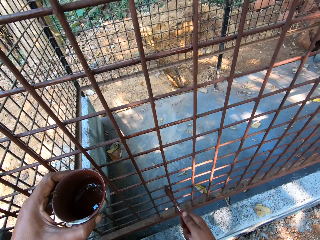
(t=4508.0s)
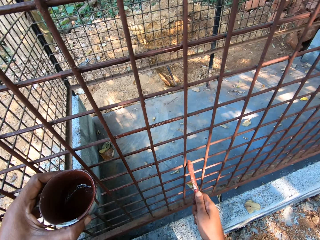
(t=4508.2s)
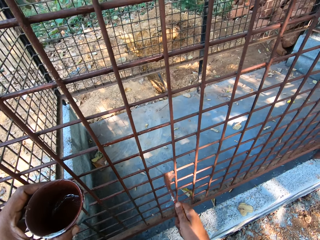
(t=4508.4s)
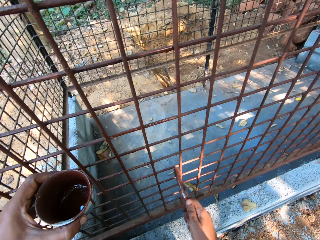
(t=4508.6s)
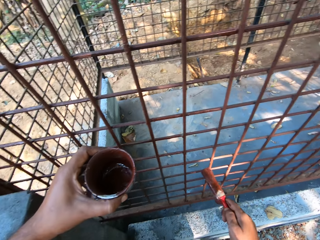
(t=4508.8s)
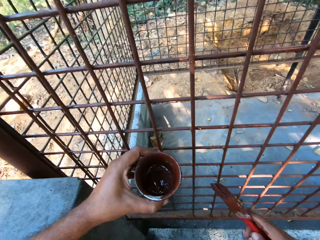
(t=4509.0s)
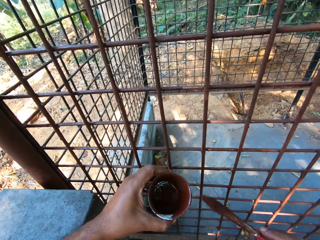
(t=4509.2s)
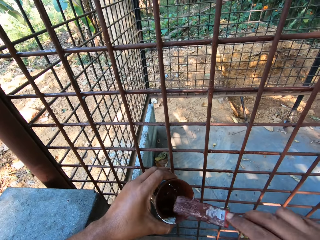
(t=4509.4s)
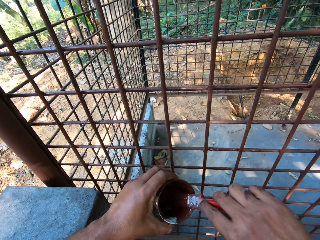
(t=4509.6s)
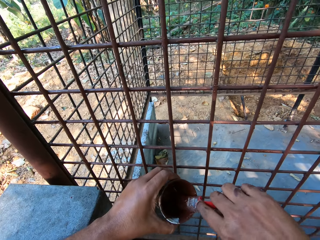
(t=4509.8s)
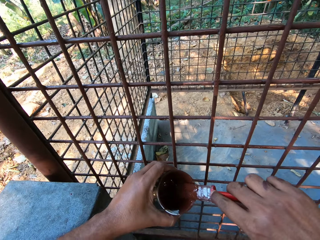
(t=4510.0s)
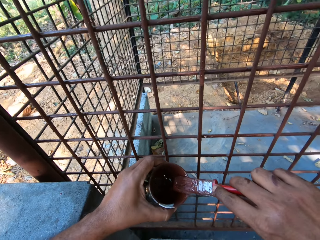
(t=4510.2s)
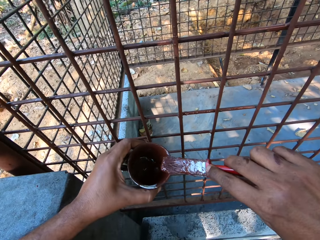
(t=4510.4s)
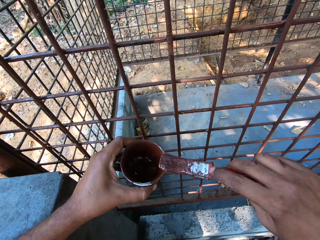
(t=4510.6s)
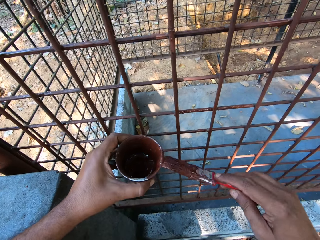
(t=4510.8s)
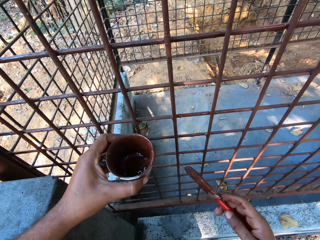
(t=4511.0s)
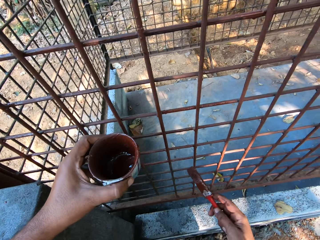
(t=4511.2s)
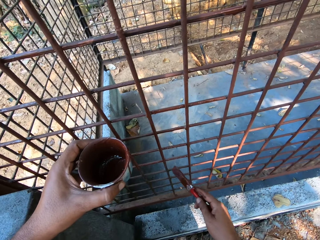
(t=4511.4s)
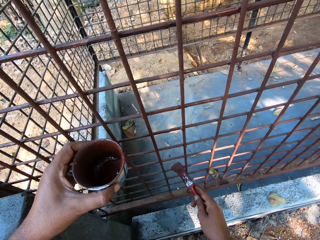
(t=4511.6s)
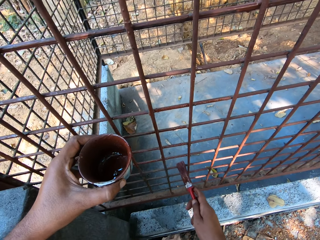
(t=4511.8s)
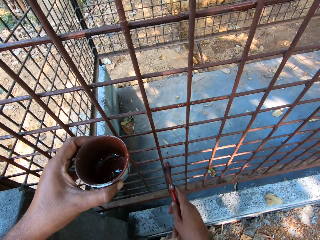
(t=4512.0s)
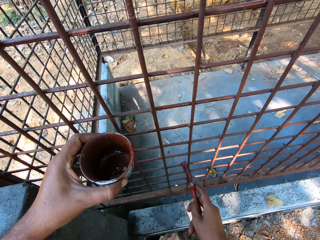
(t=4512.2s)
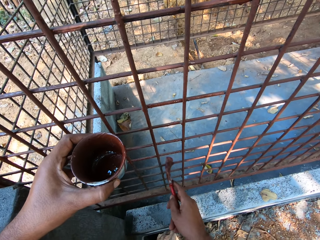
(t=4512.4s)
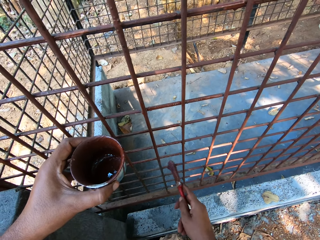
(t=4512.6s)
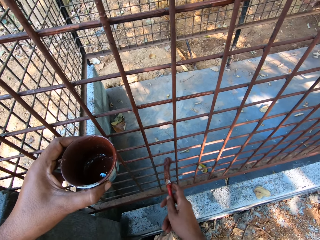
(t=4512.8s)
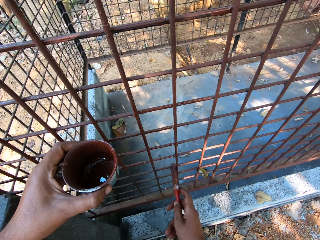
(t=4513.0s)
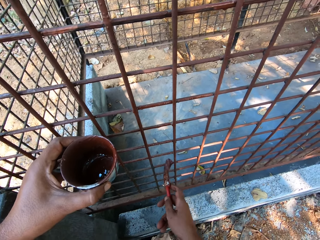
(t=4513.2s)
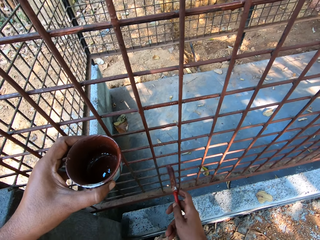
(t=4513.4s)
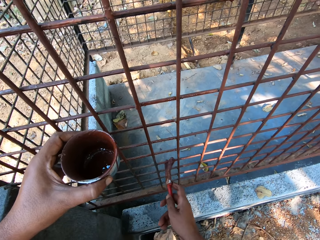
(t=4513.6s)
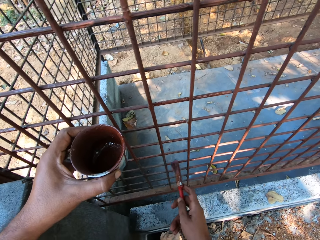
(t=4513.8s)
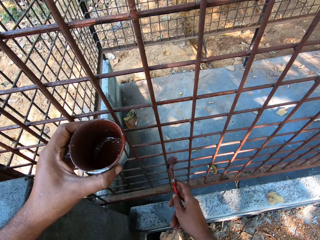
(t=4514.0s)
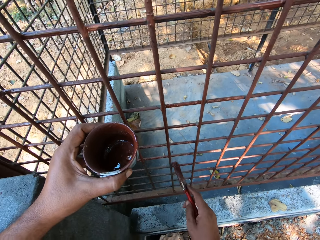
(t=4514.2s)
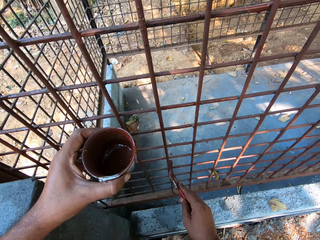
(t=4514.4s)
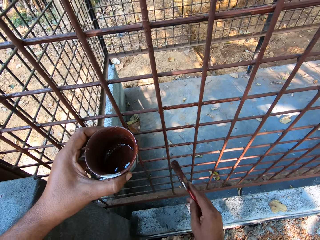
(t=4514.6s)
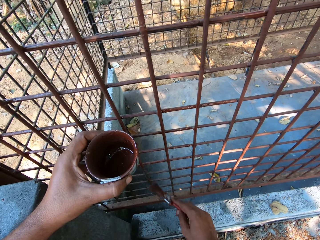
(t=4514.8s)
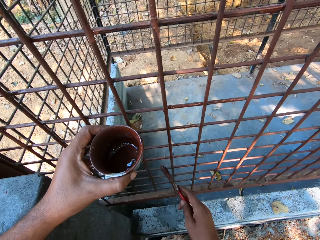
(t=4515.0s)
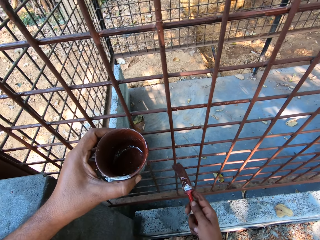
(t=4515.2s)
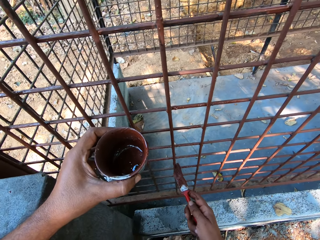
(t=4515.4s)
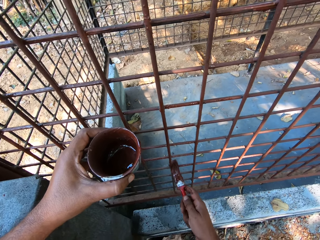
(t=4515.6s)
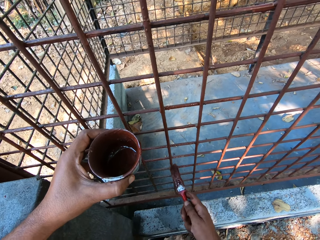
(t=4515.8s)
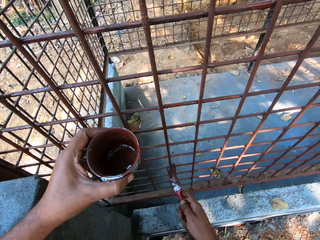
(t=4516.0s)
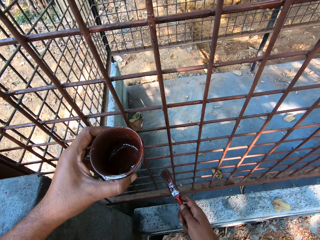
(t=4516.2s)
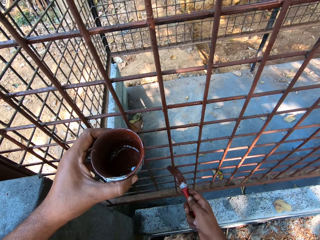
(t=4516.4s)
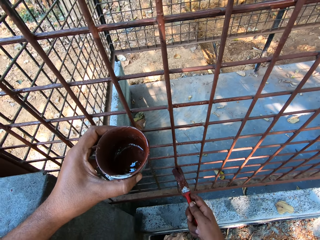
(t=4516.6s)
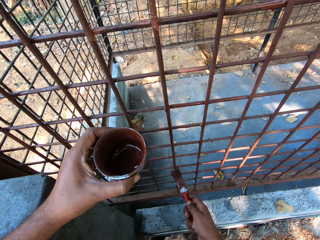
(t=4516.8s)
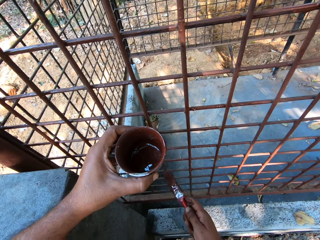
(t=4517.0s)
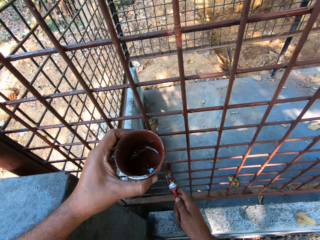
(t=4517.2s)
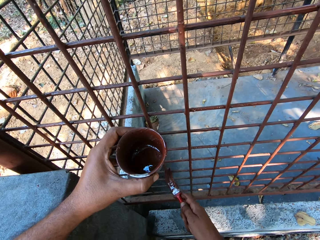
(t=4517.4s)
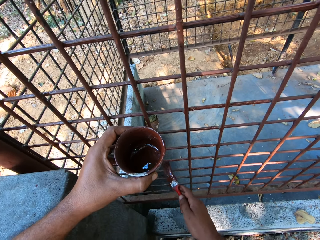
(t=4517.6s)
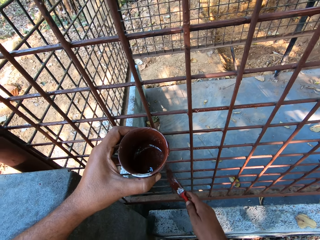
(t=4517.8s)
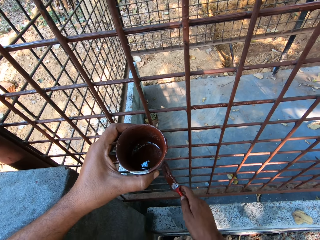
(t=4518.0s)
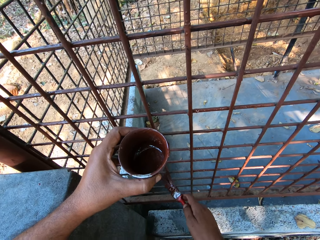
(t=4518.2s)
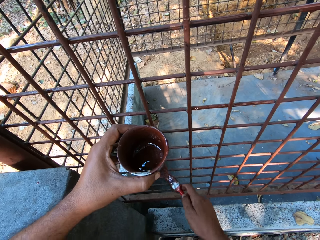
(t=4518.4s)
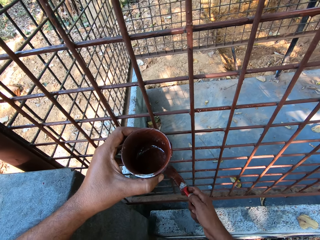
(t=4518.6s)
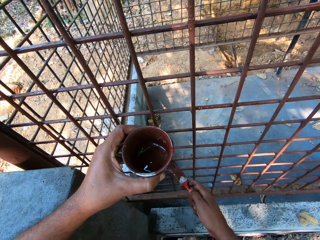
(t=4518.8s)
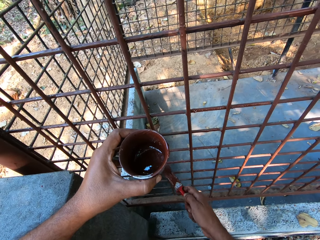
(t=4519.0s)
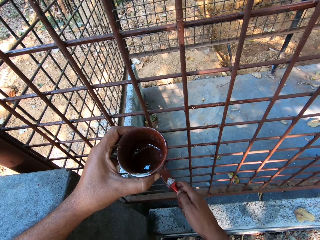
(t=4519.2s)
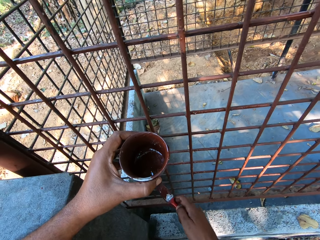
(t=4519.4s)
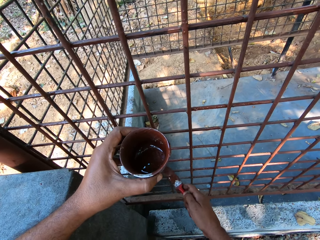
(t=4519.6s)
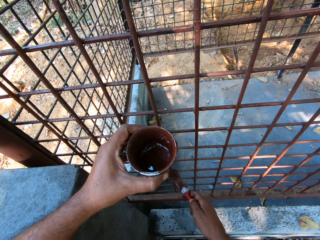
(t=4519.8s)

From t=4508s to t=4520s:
The camera wearer dips the paintbrush into the can in his left hand with his right hand. He paints the cage with the paintbrush in his right hand.

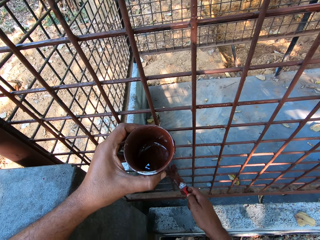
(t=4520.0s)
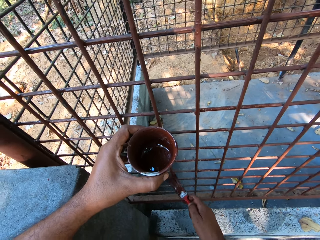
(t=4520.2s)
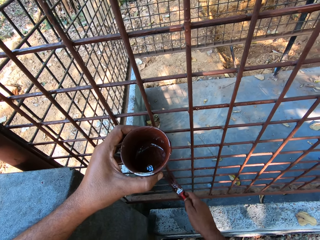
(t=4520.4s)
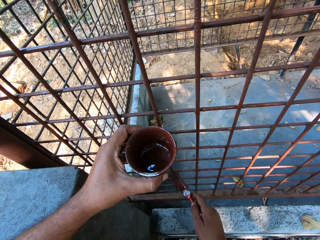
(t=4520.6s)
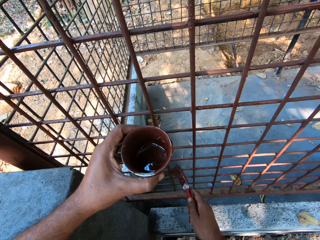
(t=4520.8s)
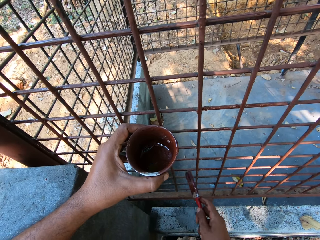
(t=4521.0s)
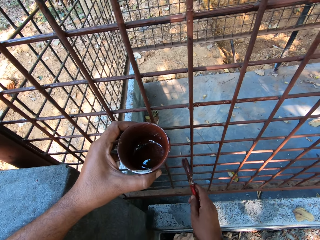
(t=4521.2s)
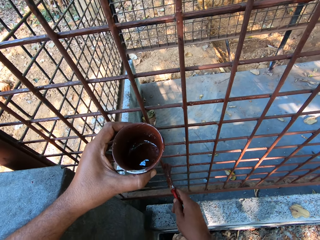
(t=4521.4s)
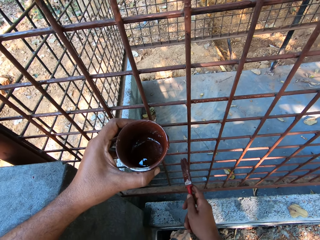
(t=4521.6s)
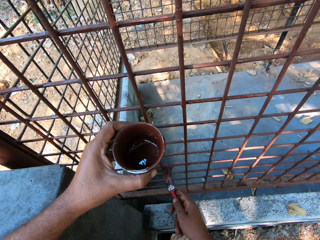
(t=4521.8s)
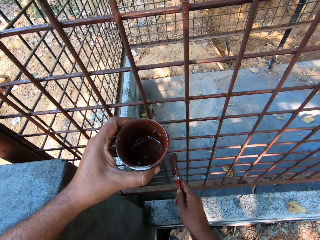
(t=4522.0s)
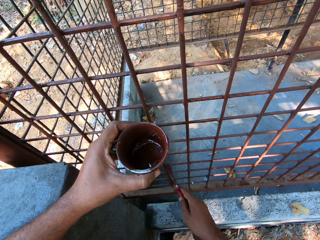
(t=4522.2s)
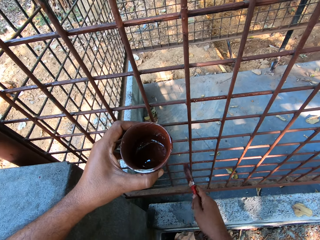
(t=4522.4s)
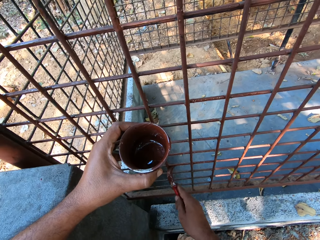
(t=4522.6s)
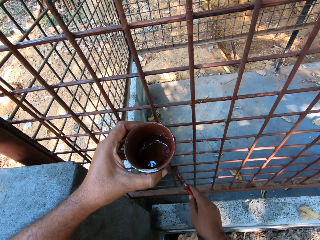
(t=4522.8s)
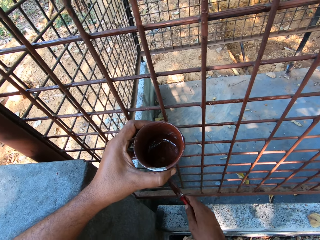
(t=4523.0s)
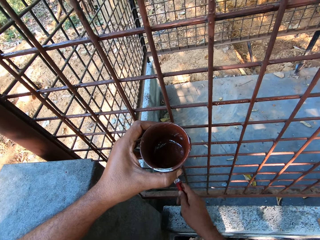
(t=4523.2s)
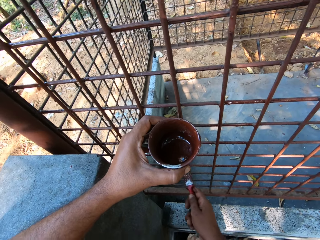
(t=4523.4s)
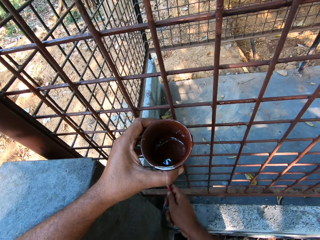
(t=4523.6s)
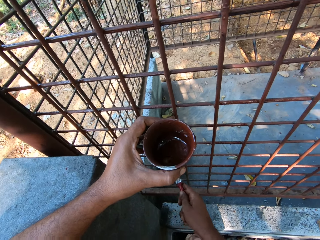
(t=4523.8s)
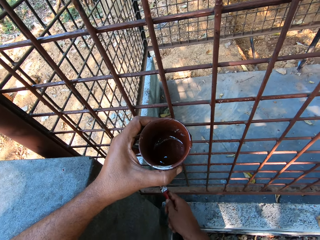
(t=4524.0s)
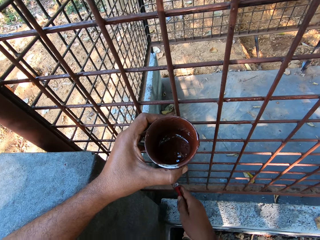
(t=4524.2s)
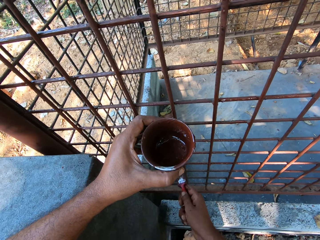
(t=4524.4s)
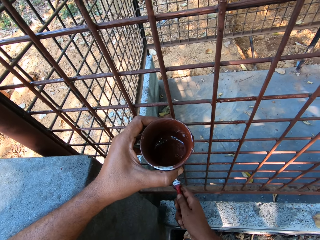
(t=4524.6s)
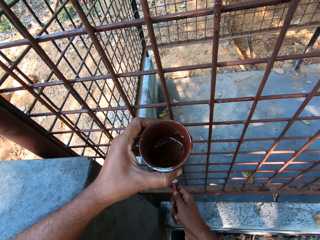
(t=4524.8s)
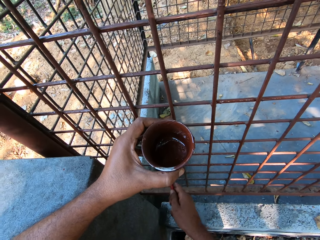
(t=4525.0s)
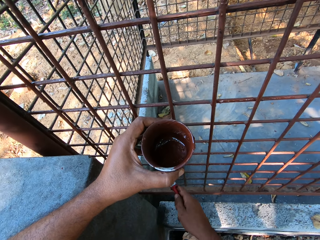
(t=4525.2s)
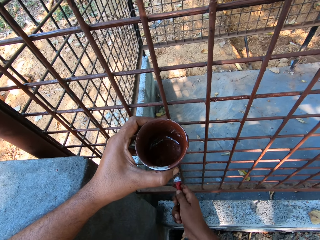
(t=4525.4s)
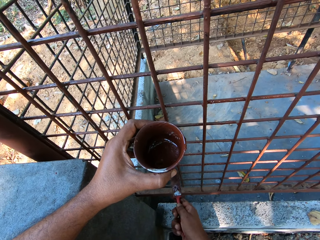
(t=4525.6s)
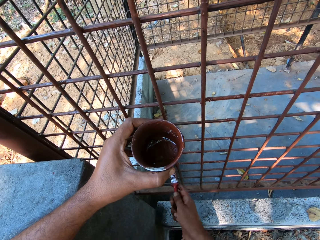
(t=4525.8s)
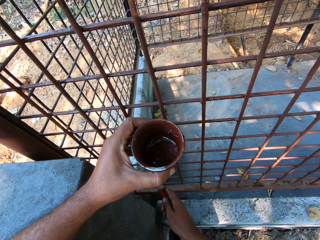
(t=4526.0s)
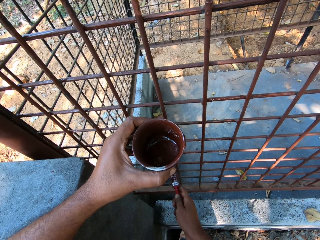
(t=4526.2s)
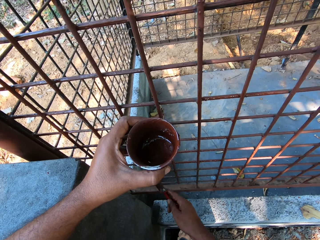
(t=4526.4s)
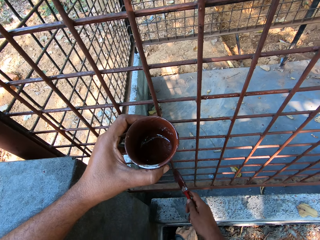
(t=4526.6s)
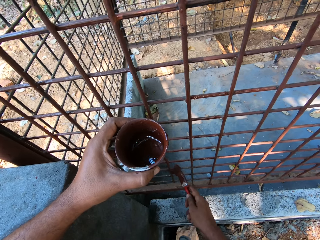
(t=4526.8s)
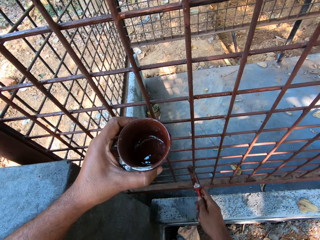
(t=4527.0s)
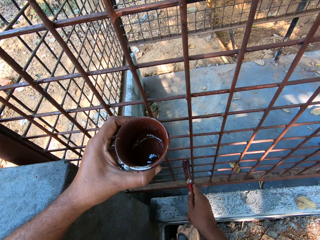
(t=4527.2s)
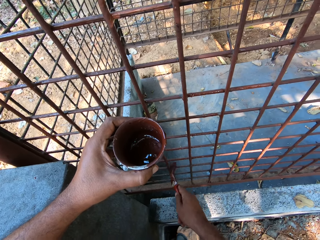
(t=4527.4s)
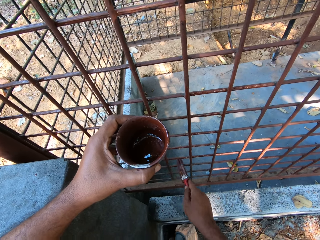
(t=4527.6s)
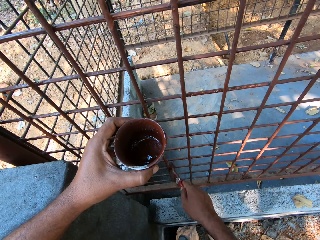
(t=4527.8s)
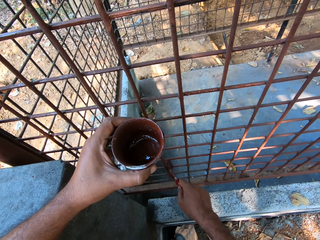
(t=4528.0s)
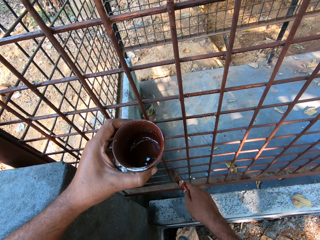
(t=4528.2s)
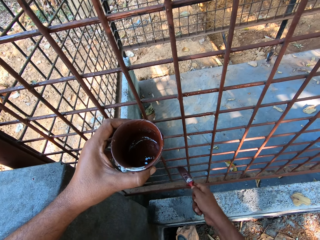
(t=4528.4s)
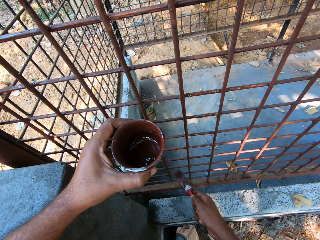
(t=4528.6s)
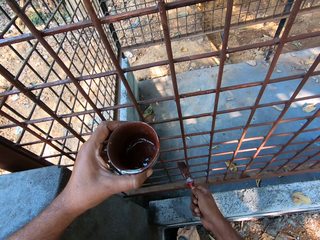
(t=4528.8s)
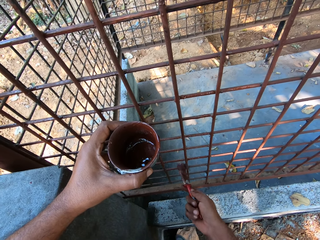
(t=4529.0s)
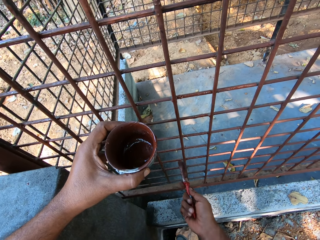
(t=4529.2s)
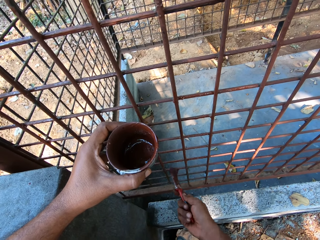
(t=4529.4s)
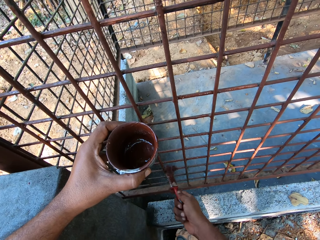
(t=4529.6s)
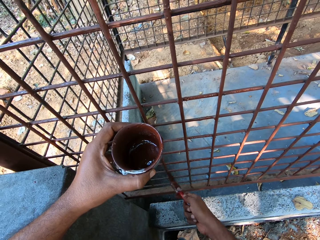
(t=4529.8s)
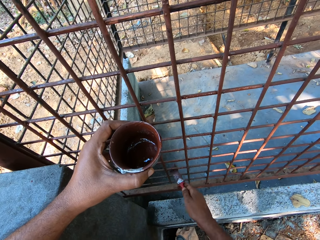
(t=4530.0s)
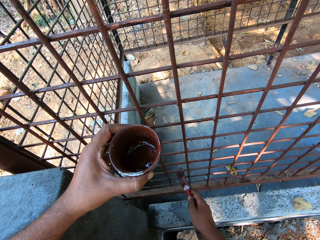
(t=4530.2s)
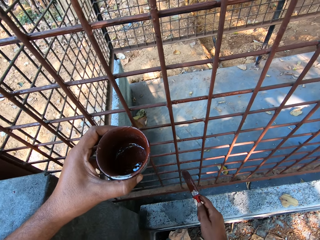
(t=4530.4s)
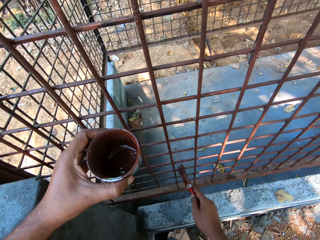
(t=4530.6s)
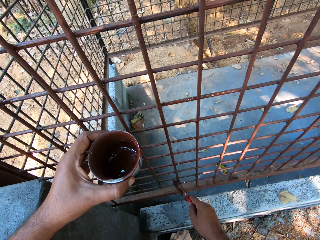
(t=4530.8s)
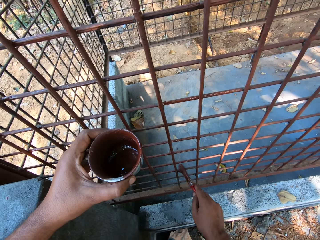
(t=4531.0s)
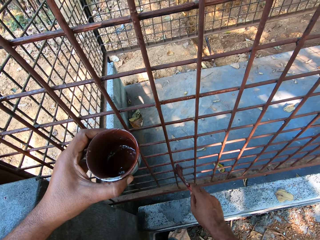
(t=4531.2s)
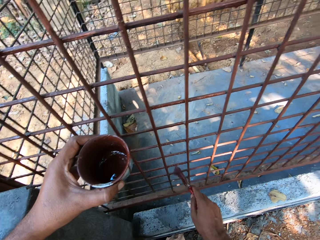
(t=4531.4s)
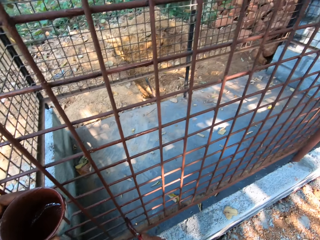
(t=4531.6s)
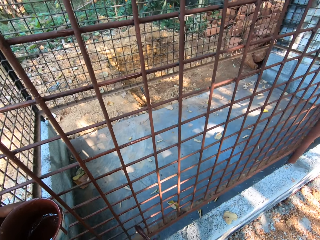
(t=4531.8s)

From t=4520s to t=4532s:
A man converses with another man.
